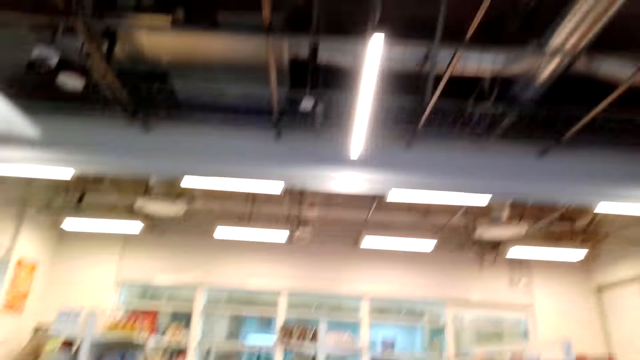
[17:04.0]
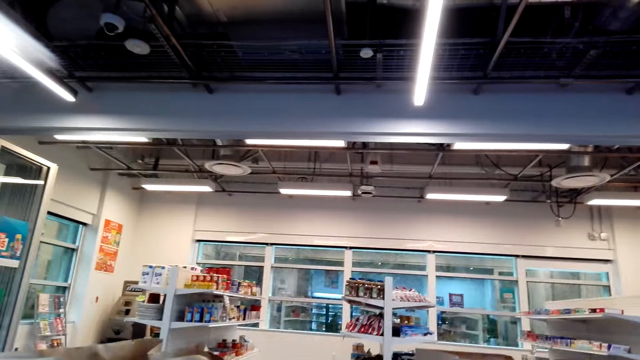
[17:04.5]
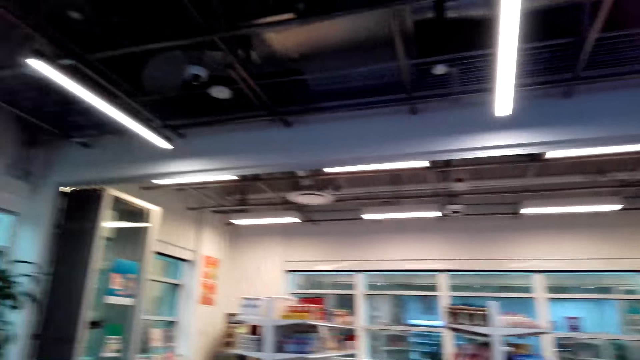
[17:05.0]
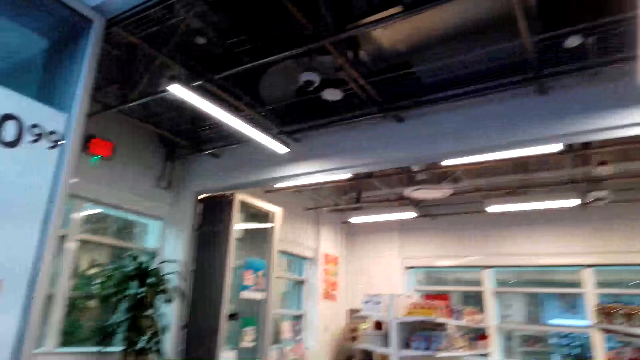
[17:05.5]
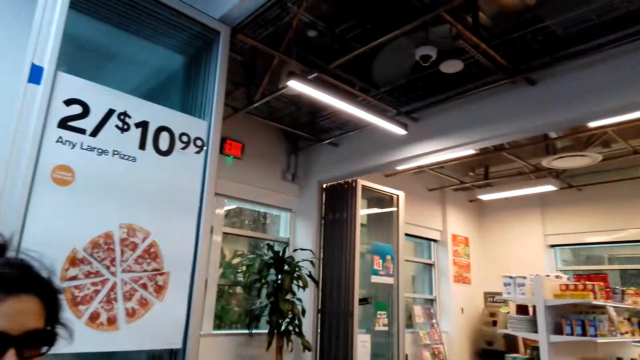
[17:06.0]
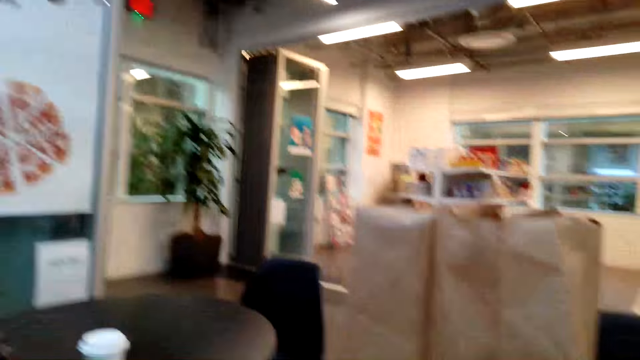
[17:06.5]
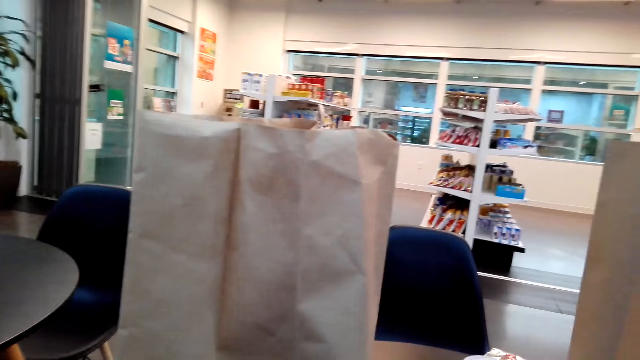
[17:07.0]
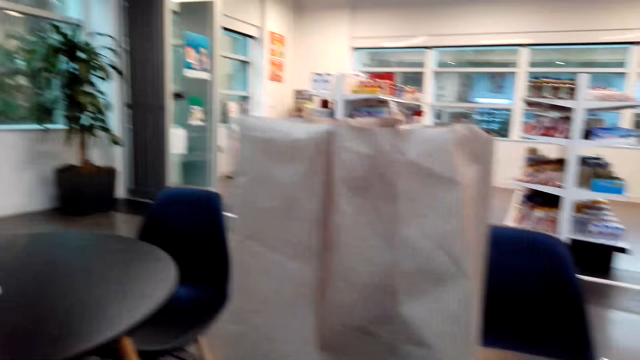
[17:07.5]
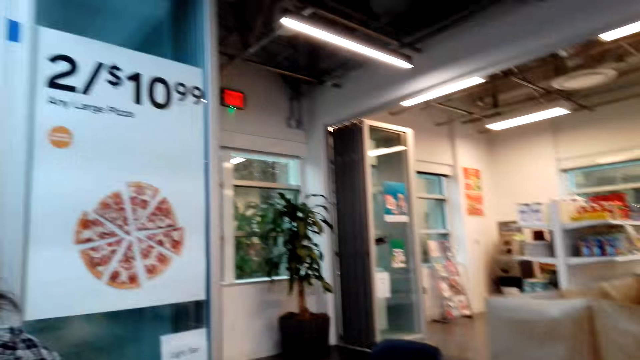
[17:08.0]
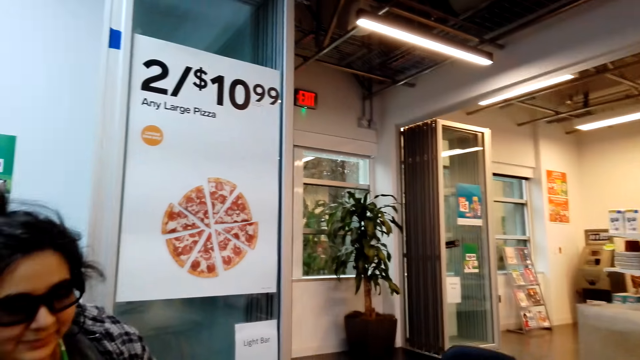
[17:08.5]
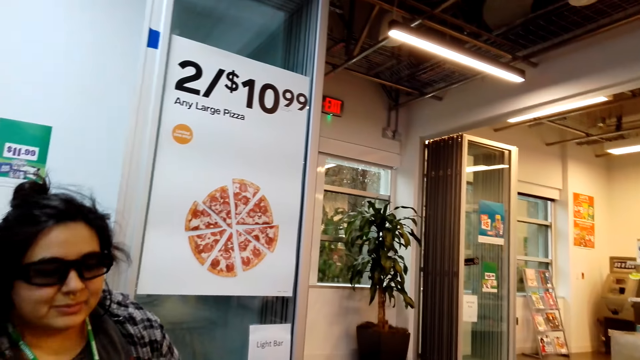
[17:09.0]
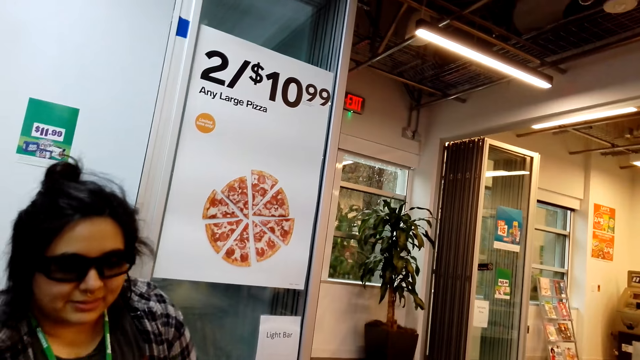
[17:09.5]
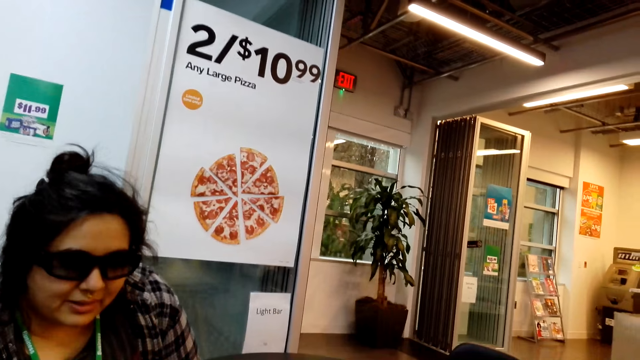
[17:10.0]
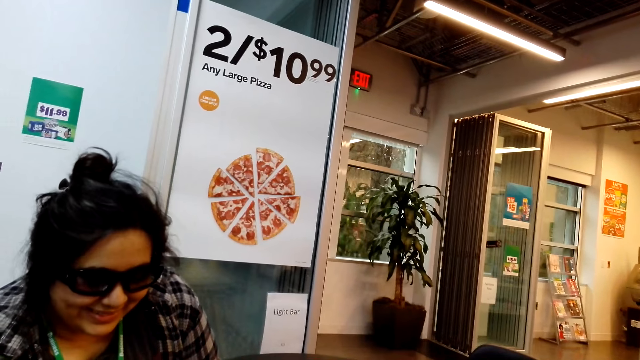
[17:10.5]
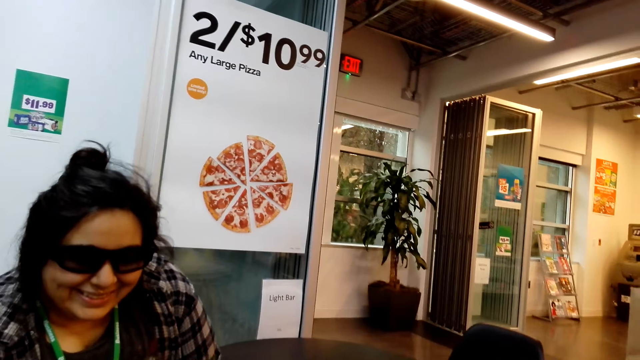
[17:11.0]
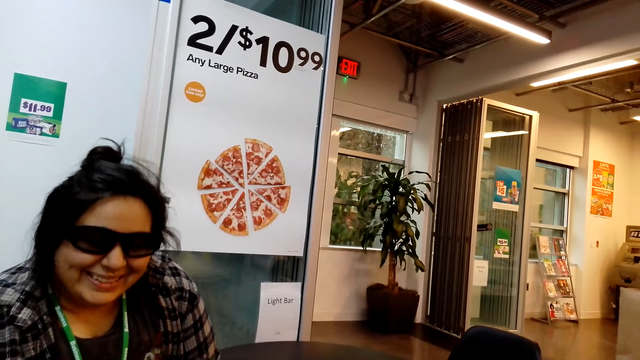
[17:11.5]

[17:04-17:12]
A person interacts with the camera wearer. The camera wearer looks around.

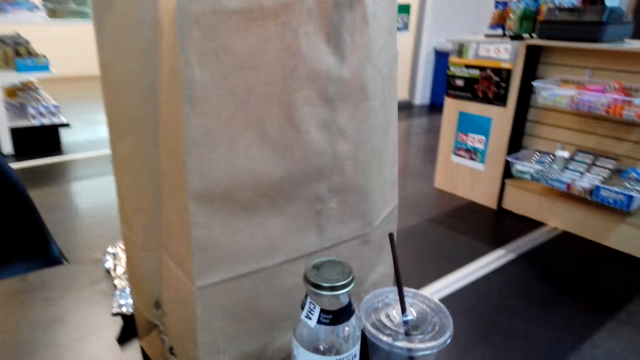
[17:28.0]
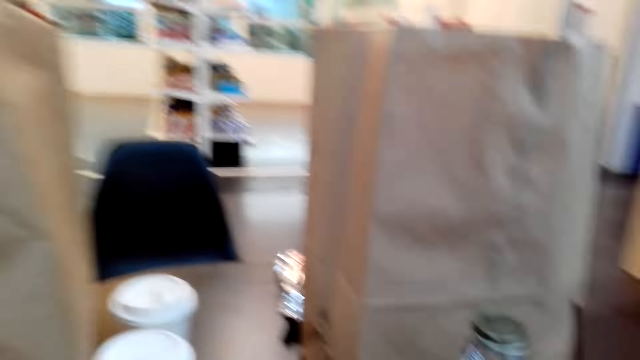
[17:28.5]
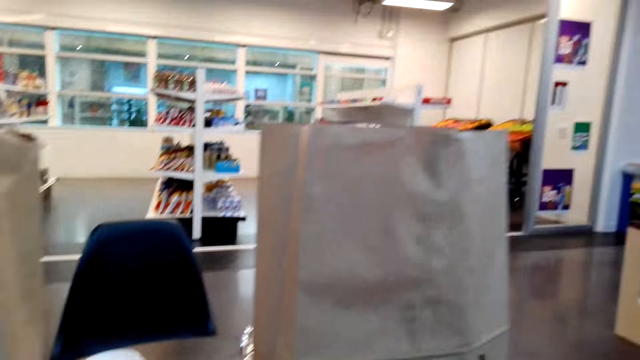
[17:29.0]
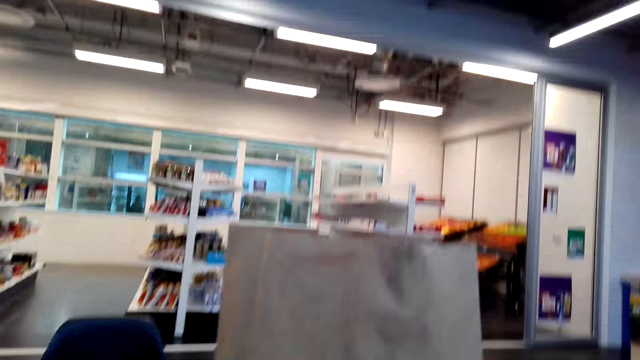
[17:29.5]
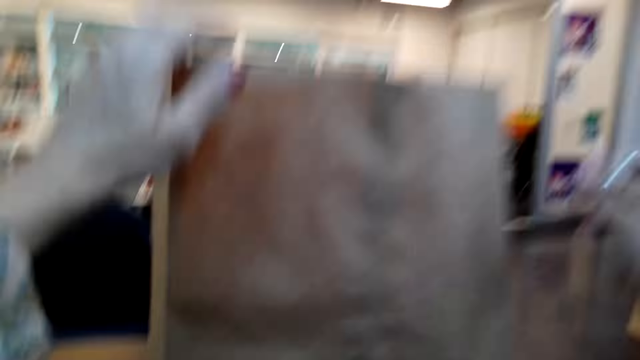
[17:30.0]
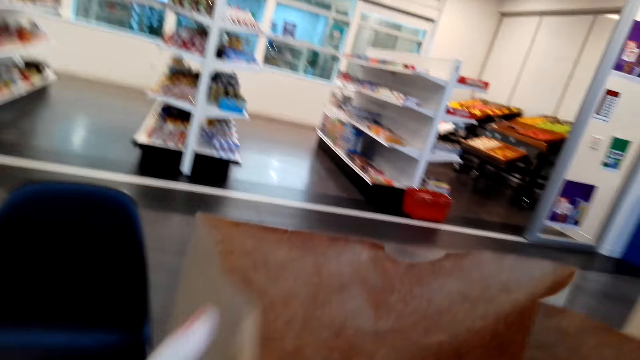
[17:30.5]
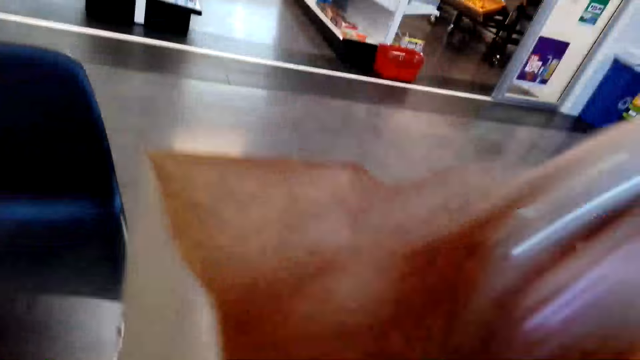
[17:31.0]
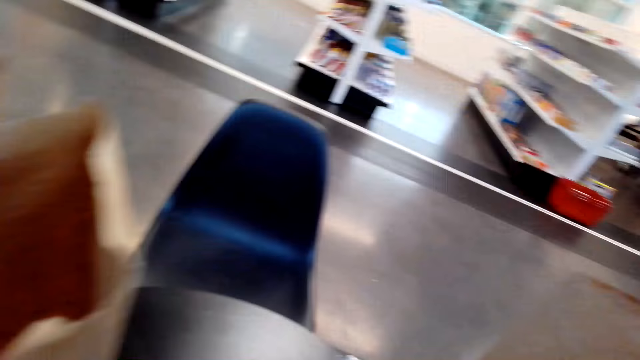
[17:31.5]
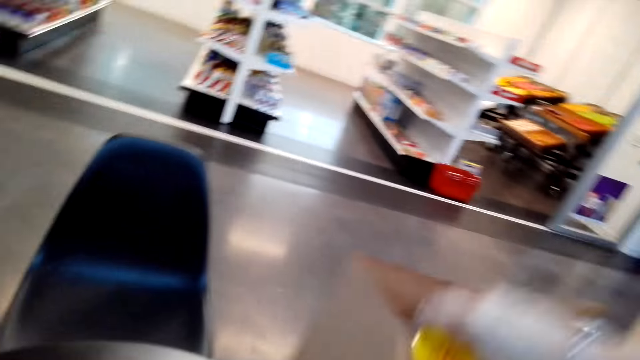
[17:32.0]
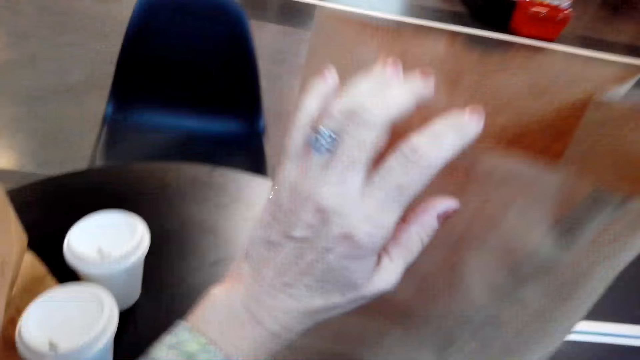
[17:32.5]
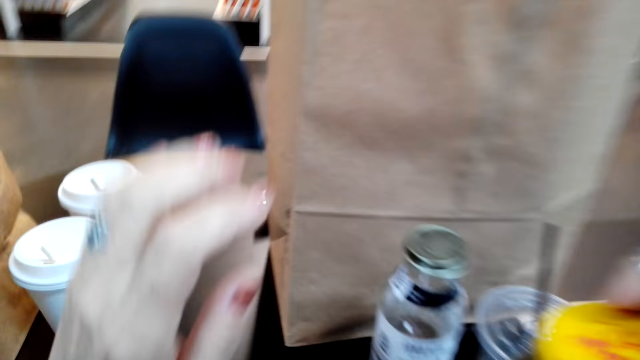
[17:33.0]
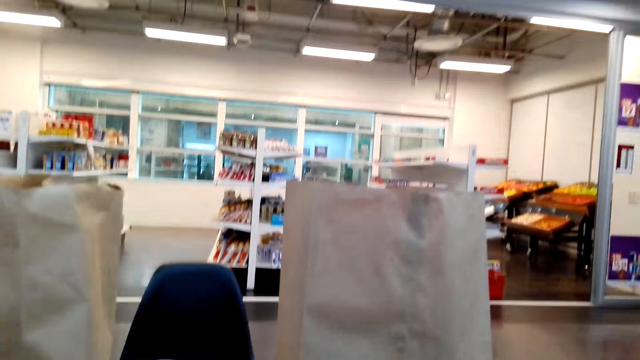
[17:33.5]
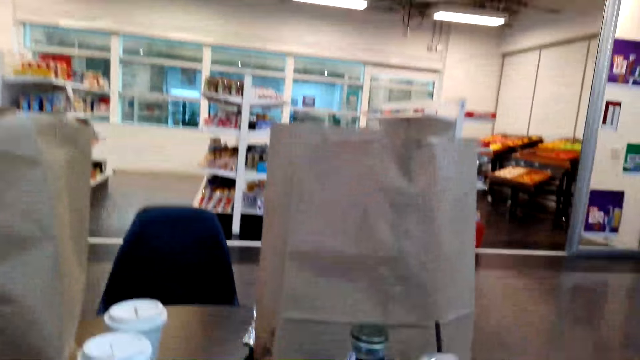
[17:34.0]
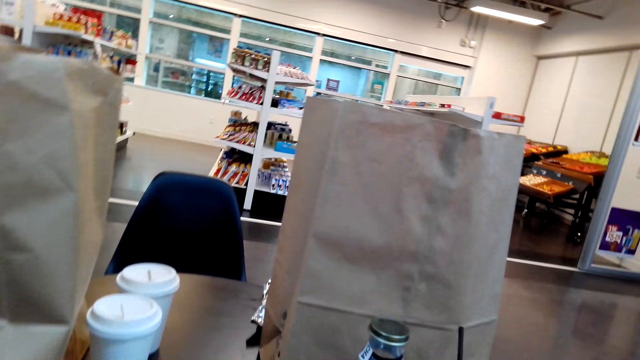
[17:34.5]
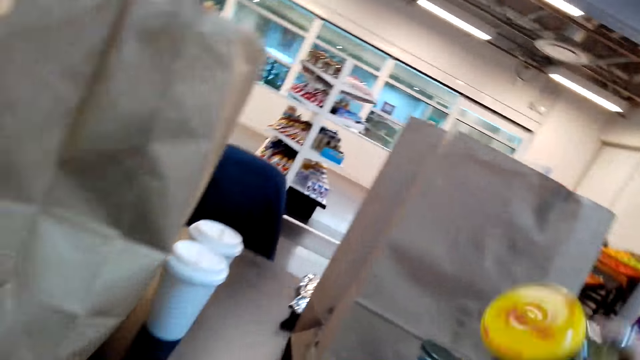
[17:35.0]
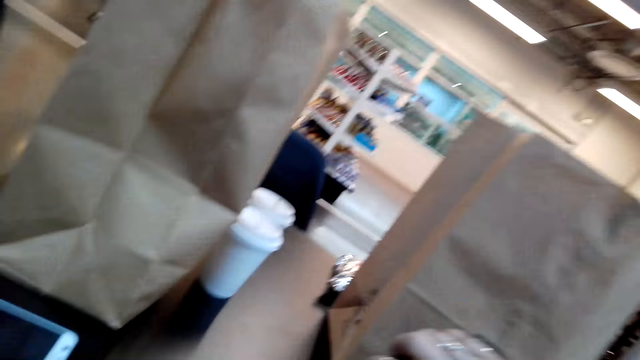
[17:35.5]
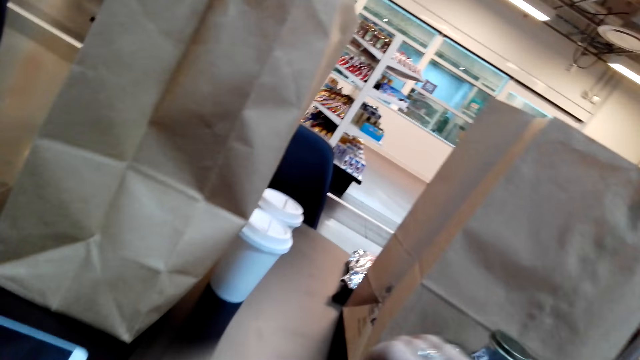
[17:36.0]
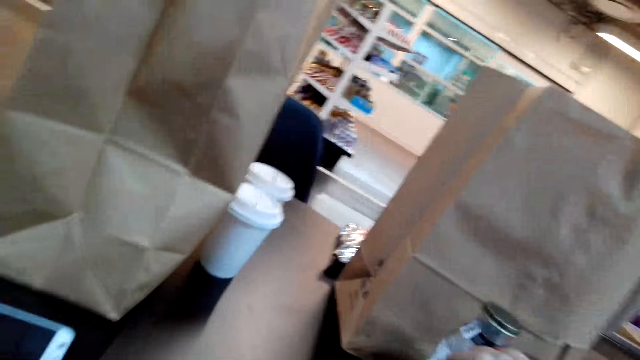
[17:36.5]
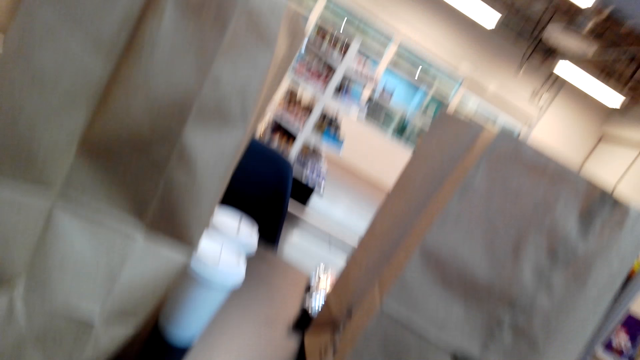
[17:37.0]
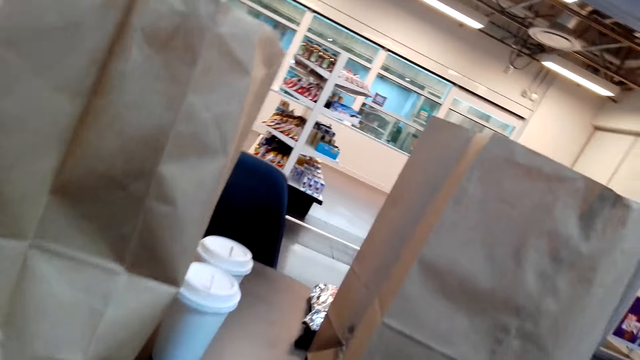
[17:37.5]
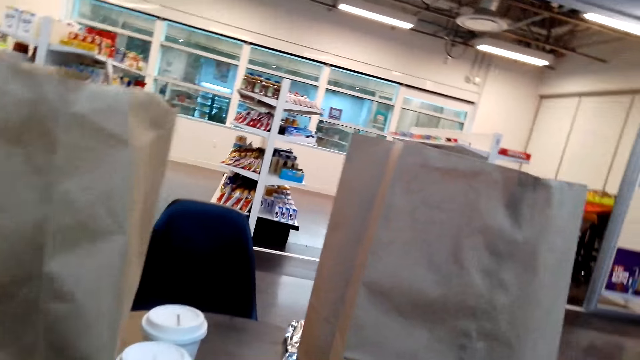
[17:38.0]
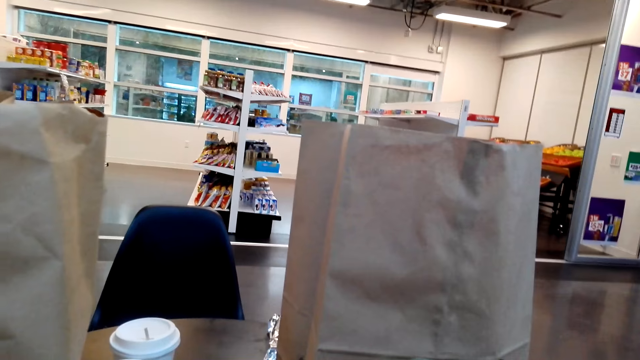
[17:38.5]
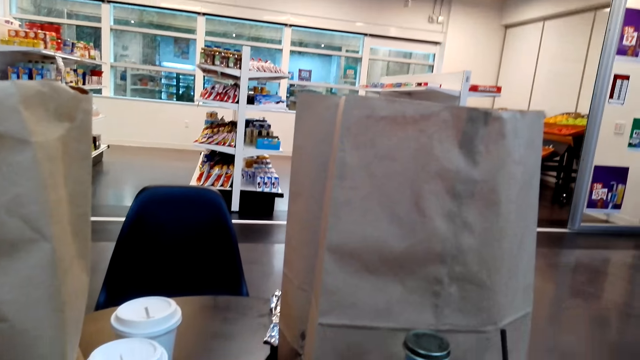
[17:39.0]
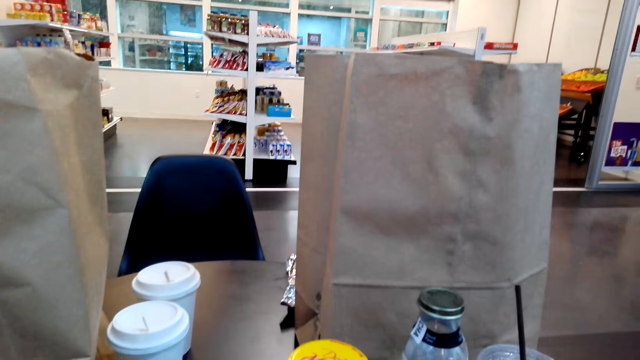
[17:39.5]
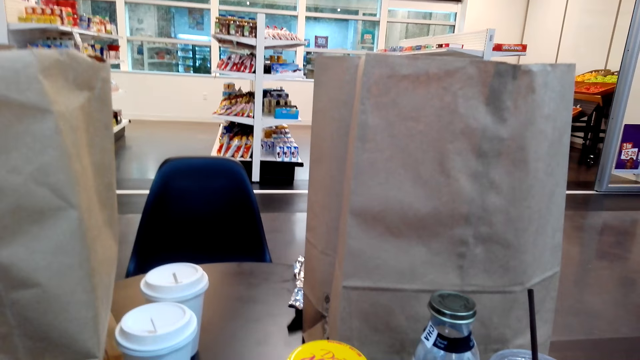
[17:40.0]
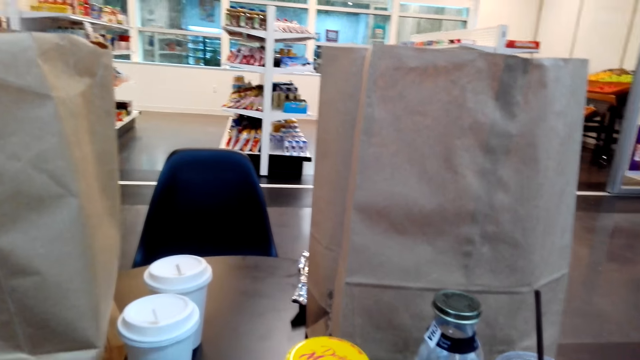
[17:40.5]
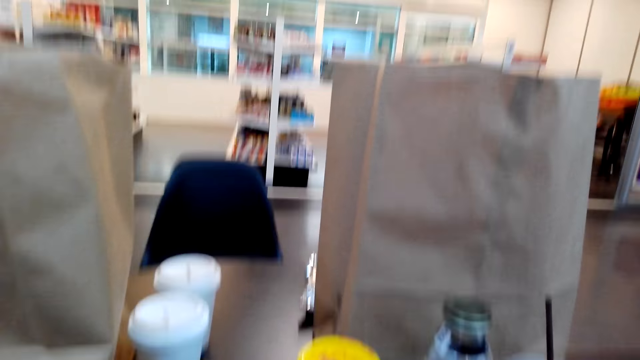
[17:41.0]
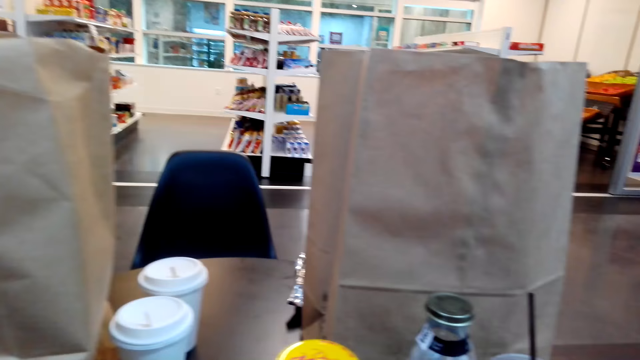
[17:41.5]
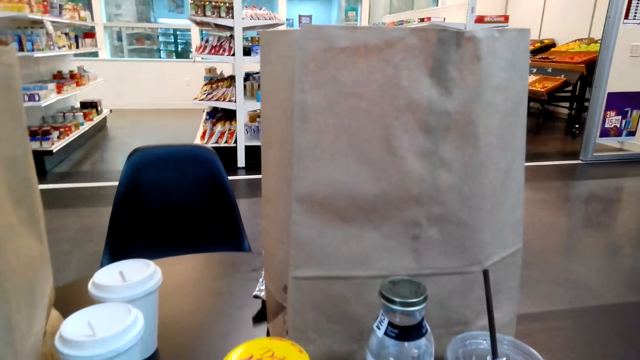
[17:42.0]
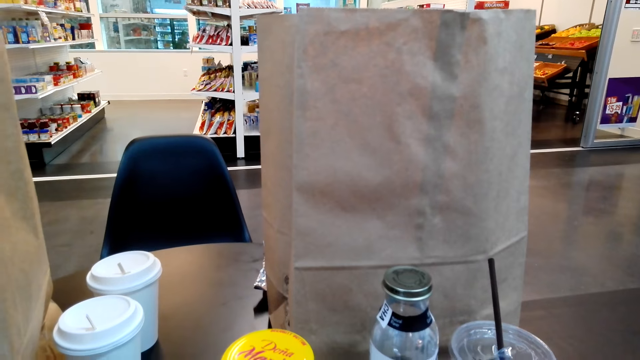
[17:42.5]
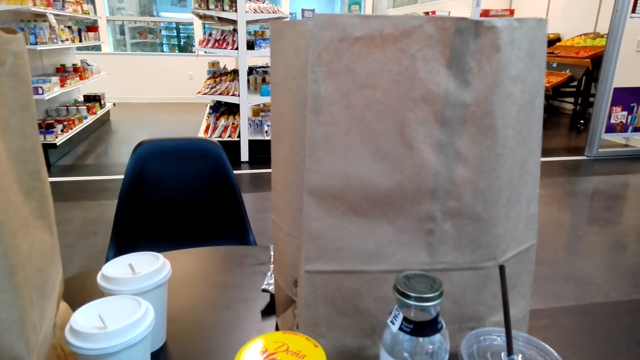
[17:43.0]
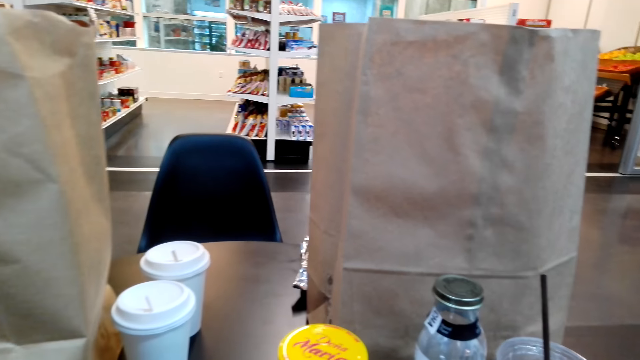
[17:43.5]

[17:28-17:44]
The camera wearer takes a khaki bag. They look in the carrying bag. They put the right hand in the khaki bag. They remove a bottle in the khaki bag. They turn the bottle. They interact with a person. They look around.
